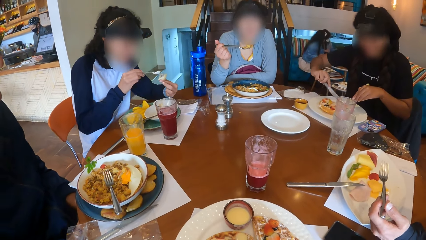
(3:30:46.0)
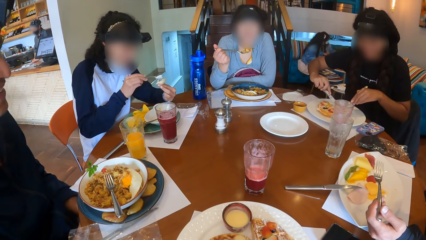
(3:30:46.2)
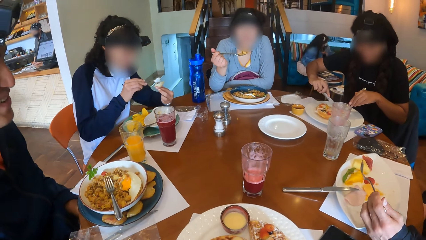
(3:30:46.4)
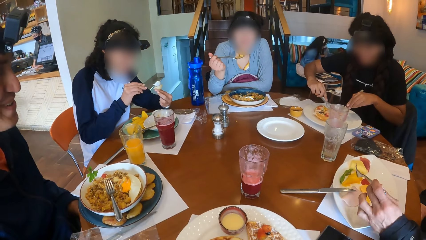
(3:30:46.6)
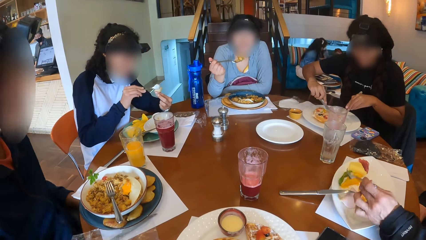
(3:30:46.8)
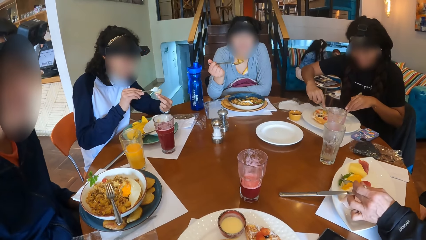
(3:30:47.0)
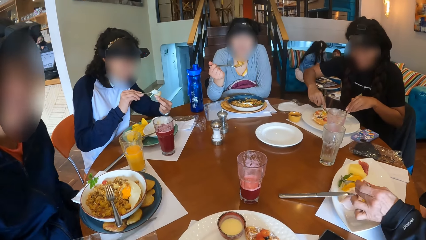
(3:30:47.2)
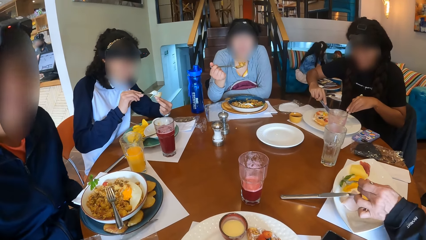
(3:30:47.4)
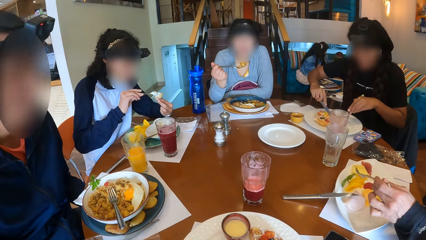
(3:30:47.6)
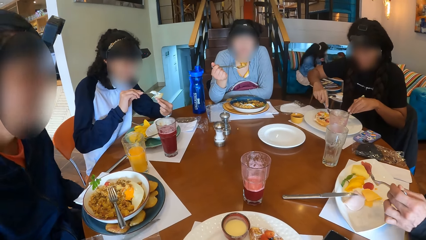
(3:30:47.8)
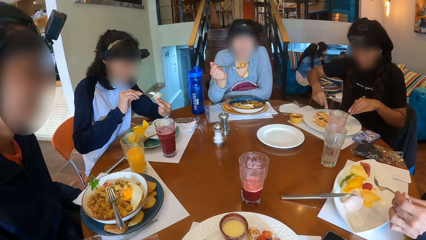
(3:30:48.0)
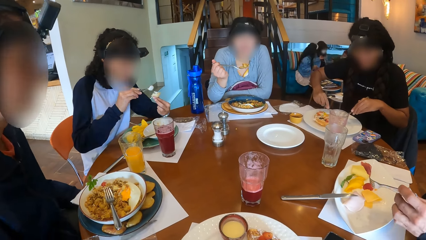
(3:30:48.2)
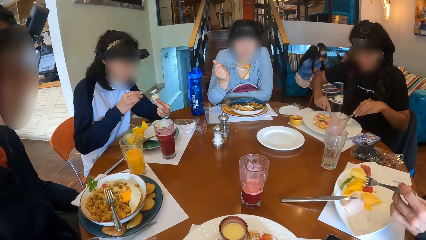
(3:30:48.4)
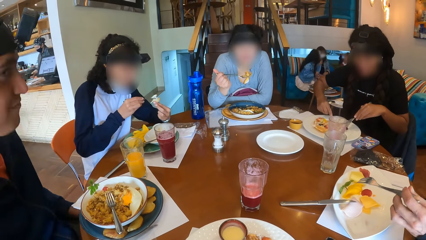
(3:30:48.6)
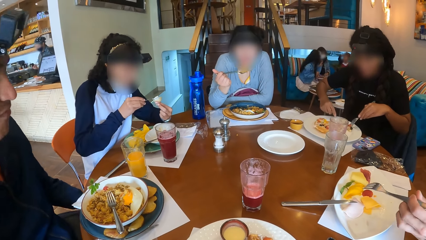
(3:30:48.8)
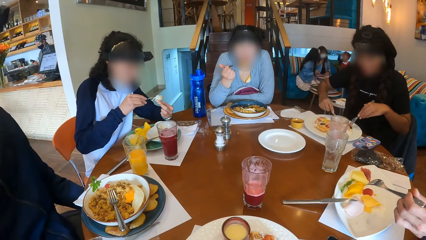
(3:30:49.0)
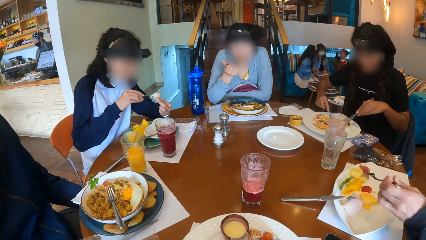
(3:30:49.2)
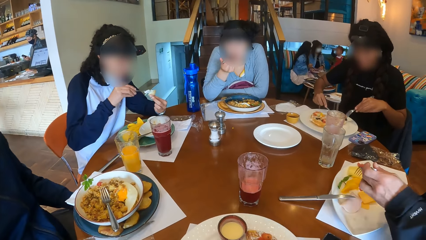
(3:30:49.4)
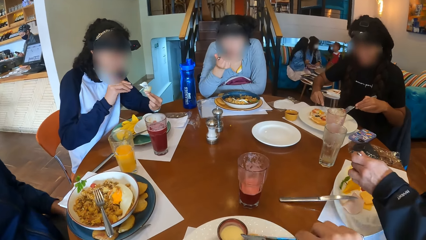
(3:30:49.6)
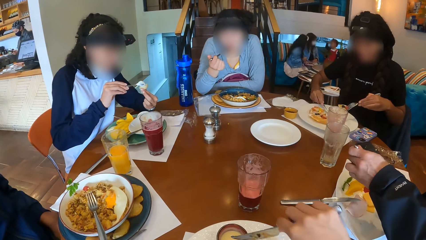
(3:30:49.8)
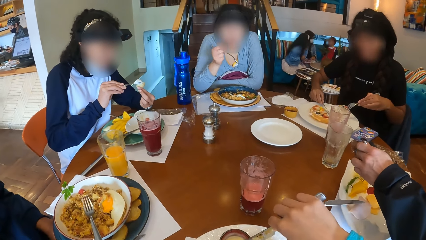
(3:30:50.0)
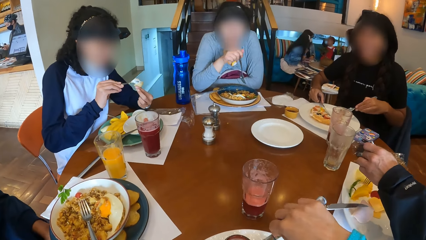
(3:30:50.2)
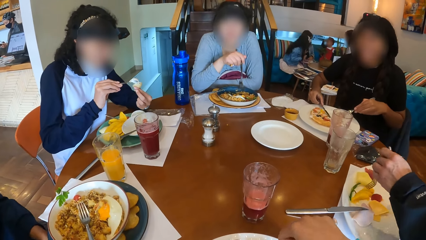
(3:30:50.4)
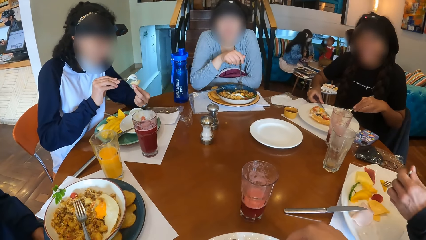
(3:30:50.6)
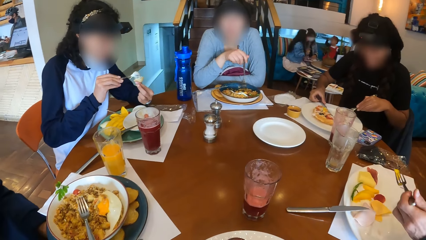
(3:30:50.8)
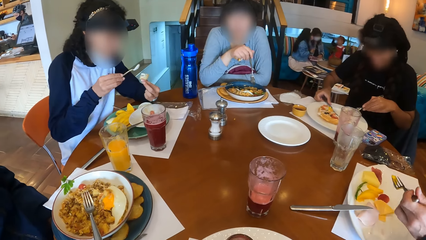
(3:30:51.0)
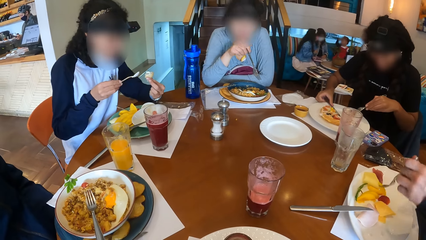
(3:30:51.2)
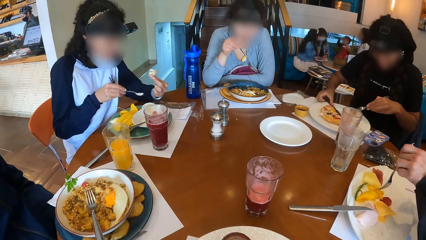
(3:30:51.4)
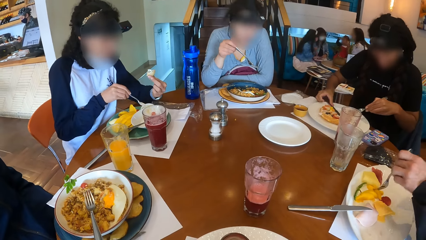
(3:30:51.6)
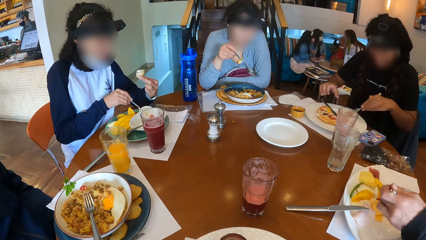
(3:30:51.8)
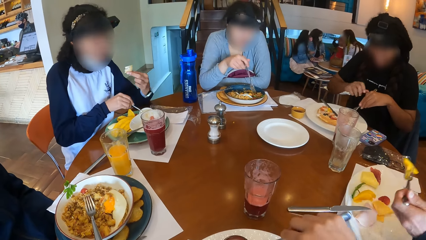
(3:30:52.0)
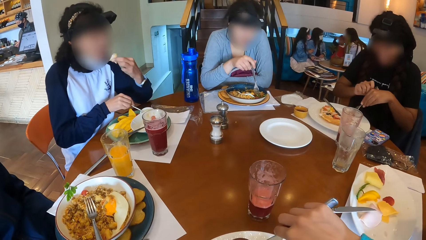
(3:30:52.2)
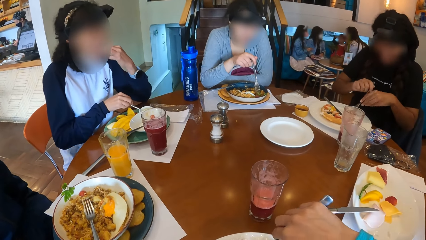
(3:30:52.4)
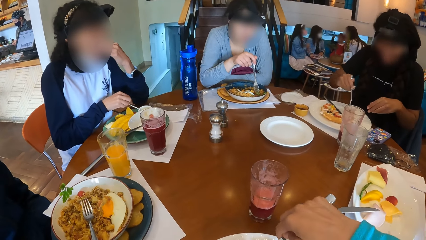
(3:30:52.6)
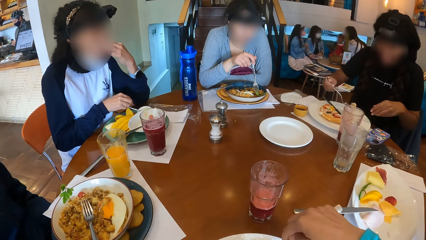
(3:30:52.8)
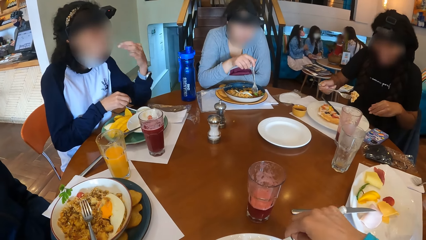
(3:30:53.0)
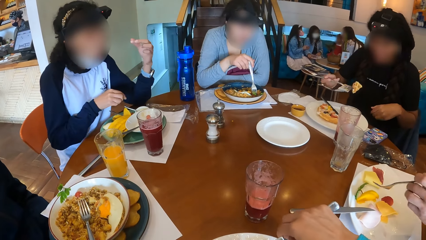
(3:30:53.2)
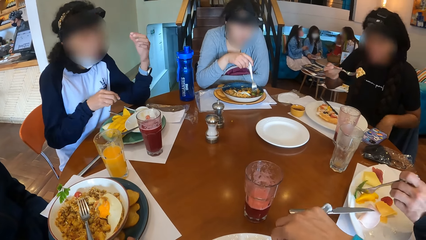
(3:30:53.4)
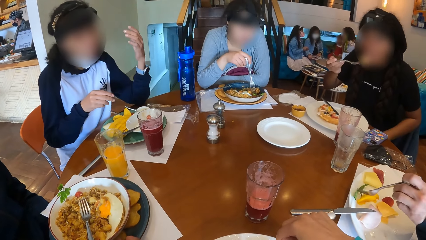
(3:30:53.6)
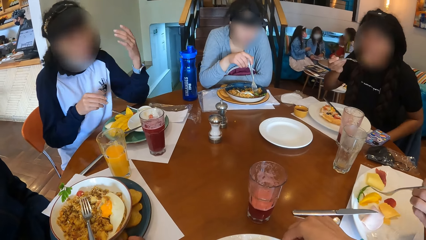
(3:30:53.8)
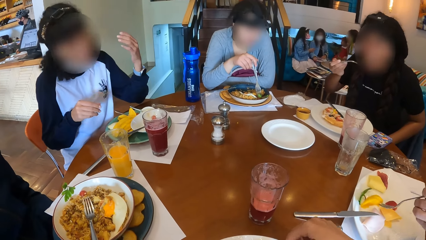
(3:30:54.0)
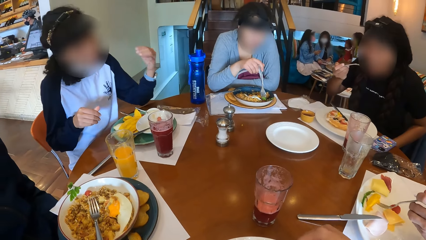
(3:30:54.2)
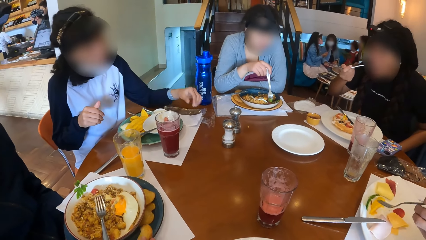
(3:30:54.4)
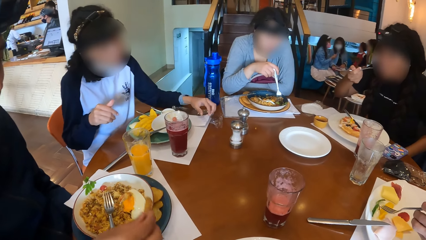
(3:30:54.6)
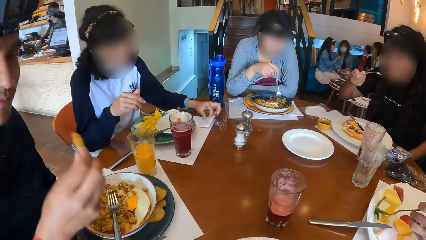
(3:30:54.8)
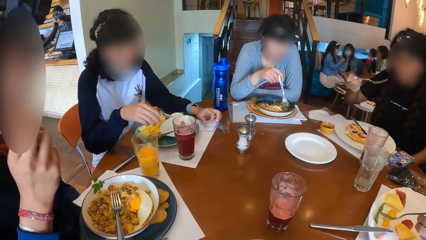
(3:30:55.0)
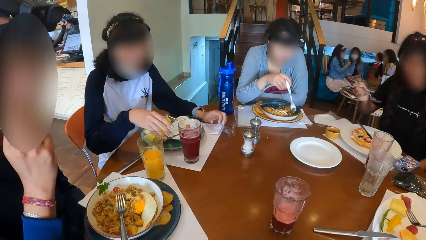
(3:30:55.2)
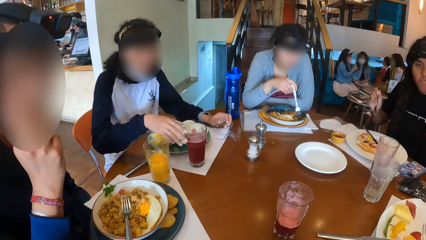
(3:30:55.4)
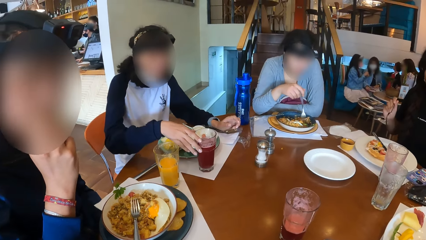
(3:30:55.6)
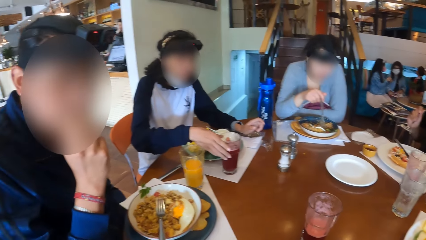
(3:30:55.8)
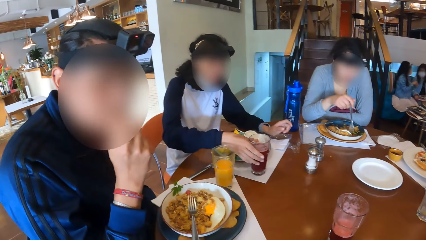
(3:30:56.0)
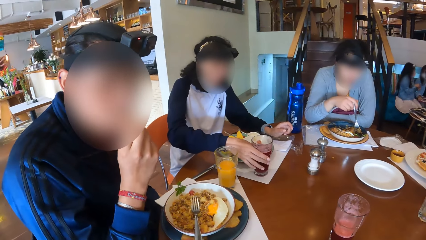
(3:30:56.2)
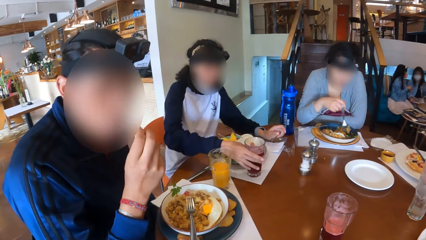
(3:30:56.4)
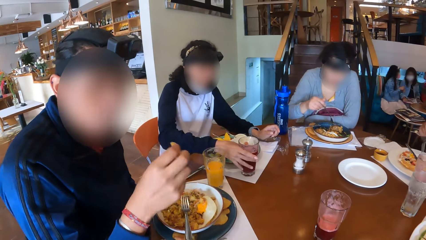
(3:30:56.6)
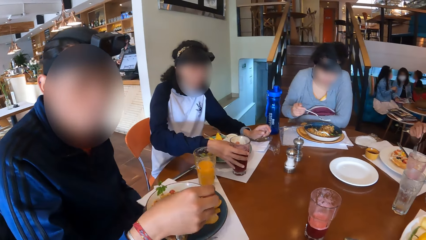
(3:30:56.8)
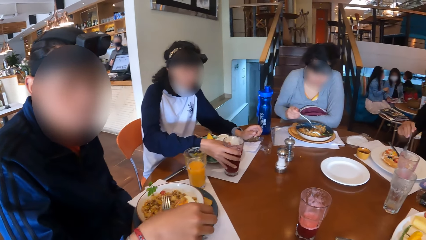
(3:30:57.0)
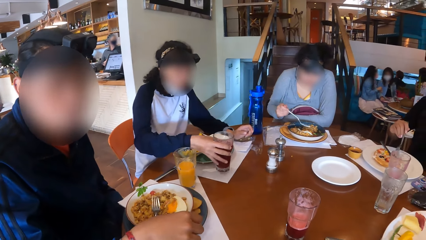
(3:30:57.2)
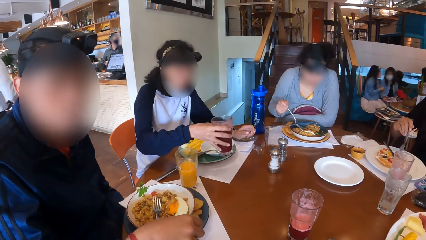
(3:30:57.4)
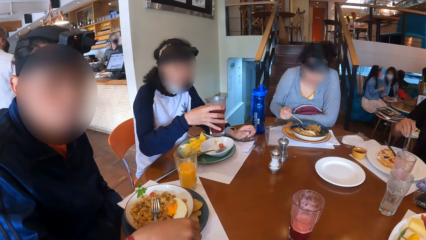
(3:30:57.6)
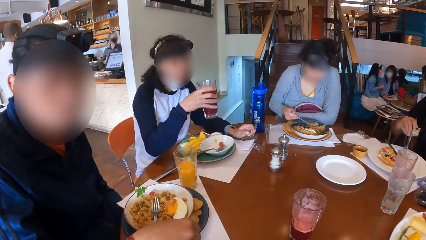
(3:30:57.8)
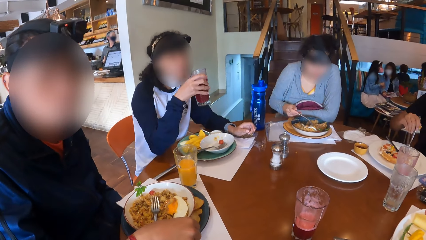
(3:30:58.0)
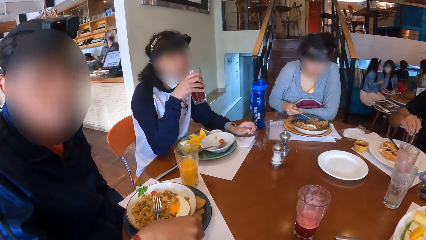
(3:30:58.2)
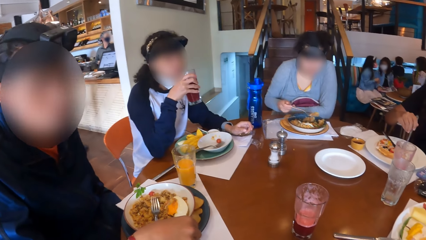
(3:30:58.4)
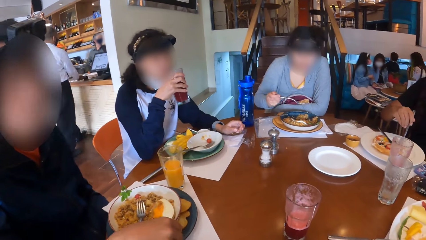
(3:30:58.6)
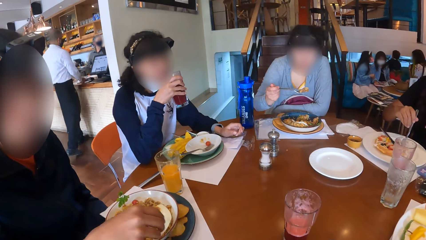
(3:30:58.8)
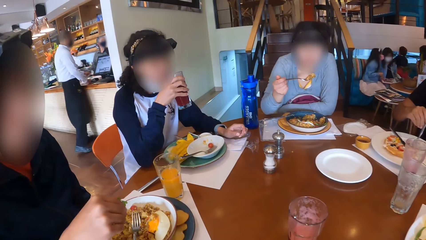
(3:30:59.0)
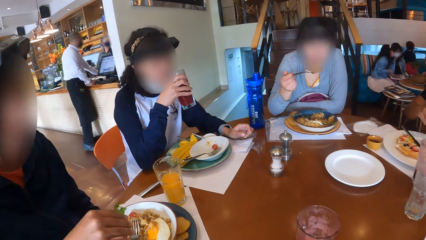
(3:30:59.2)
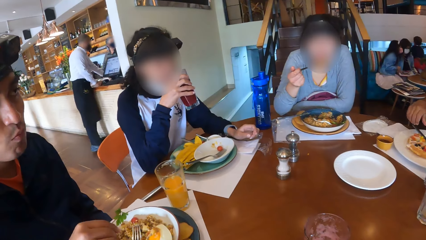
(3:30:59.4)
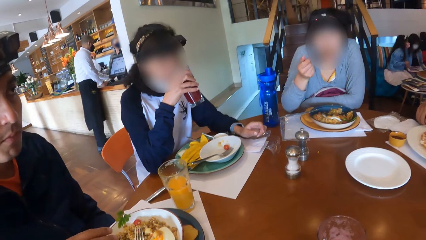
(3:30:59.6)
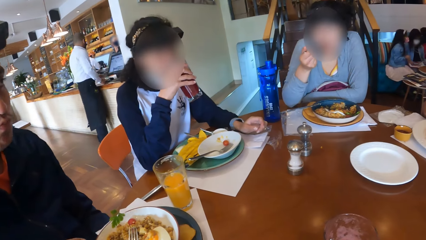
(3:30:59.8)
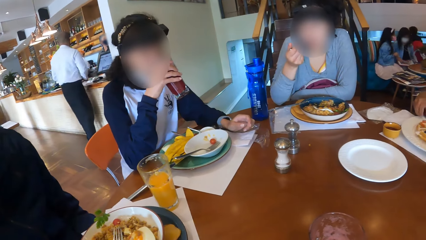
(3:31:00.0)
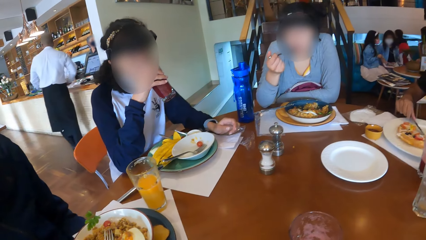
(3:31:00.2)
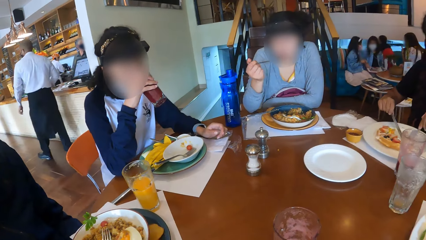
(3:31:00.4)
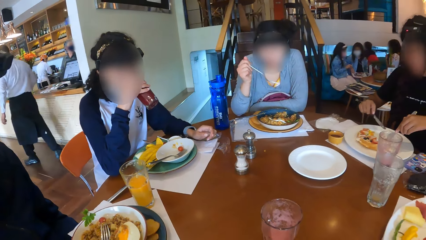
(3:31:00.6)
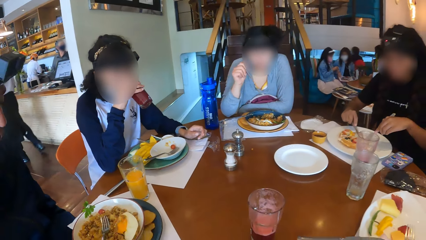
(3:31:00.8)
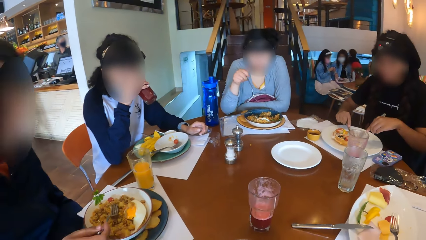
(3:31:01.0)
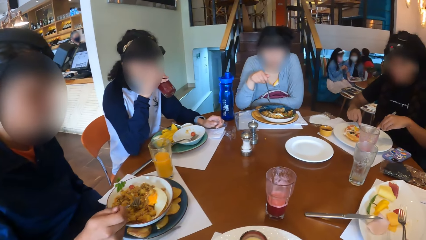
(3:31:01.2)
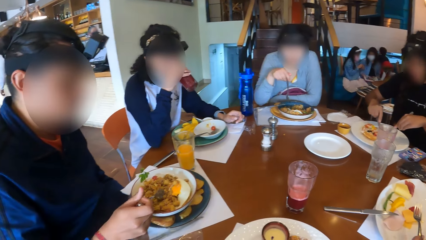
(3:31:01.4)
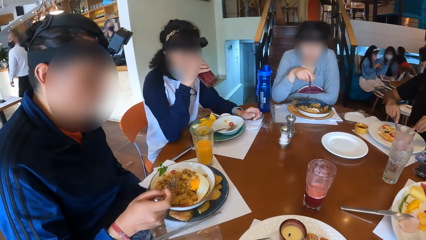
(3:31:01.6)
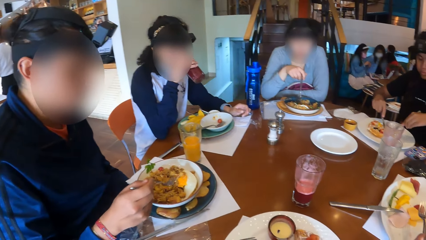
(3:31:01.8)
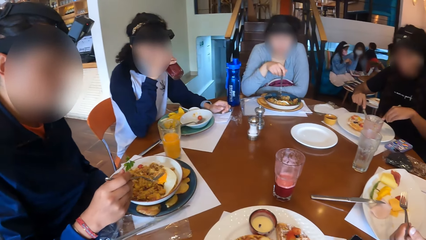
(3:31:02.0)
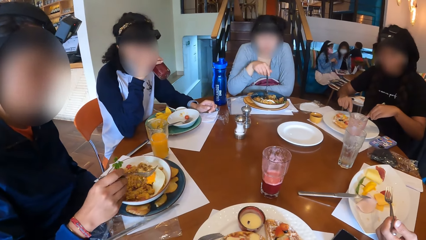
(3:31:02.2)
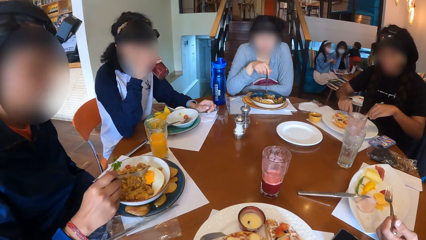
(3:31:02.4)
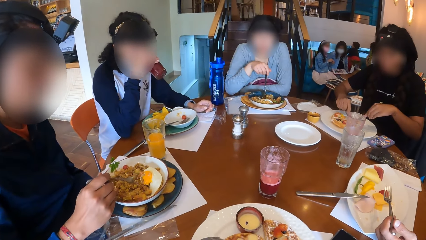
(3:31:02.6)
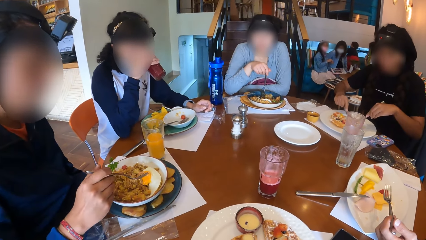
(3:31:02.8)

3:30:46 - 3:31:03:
A woman cuts the waffle with the knife in her right hand. Another woman puts the dip on the spoon in her right hand on the snack in her left hand. A man touches a mint leaf on the plate with the fork in his left hand. A third woman eats the porridge from the fork in her right hand. The man picks a pawpaw from the plate with the fork in his left hand. The camera wearer dips the knife into the sauce. The first woman places the knife in her right hand on the plate. The camera wearer cuts a piece of waffle from the plate with the fork in her right hand. The man picks the pawpaw from the plate with the fork in his left hand. The second woman places the spoon on the plate with her right hand. The first woman passes the fork in her left hand to her right hand. The man eats the pawpaw from the fork in his left hand. The second woman eats the snack in her left hand. The man touches the mint leaf on the plate with the fork in his left hand. He does it again. The first woman eats the waffle from the fork in her right hand. The man touches the pawpaw on the plate with the fork in his left hand. Another man picks the cookie from the plate with his right hand. The first man touches the mint leaf on the plate with the fork in his left hand. The other man eats the cookie in his right hand. The second woman picks the cup of juice from the table with her right hand. The first woman places the fork in her right hand on the waffle. The other man places the cookie in his right hand on the plate. The third woman picks the fork full of porridge from the plate with her right hand and eats the porridge from the fork in her right hand. The second woman drinks from the cup of juice in her right hand. The first woman picks the knife from the plate with her right hand and cuts the waffle with the knife in her right hand. The other man picks the fork from the plate with his right hand. The camera wearer moves the waffle with the knife.
